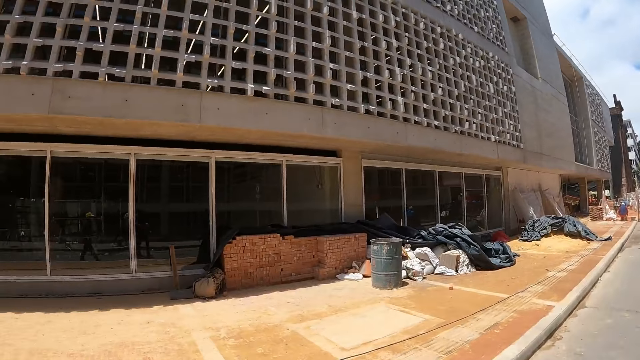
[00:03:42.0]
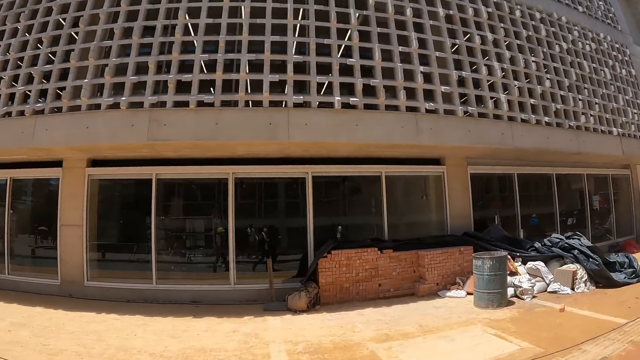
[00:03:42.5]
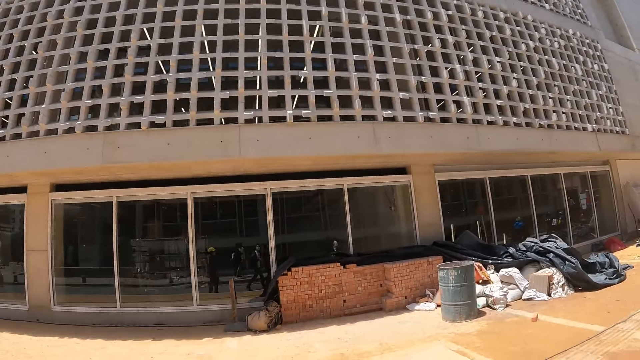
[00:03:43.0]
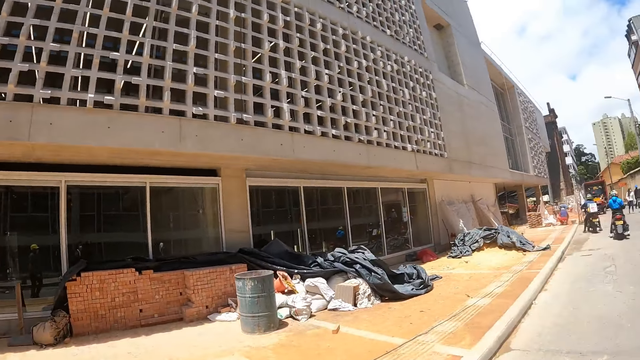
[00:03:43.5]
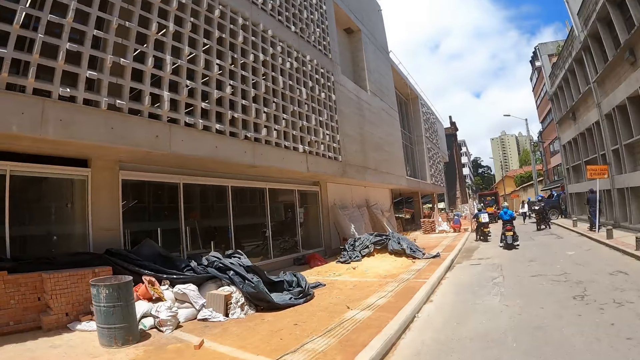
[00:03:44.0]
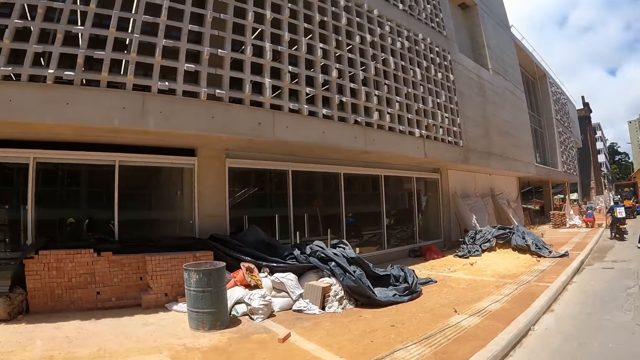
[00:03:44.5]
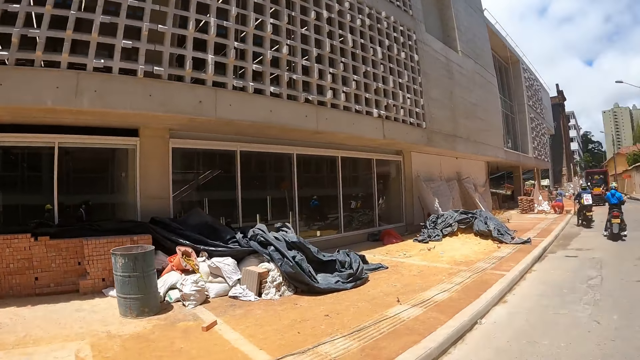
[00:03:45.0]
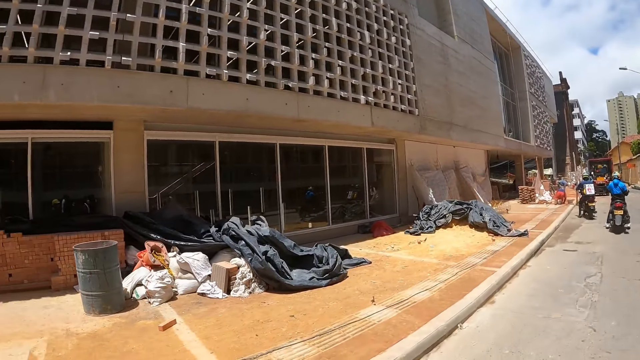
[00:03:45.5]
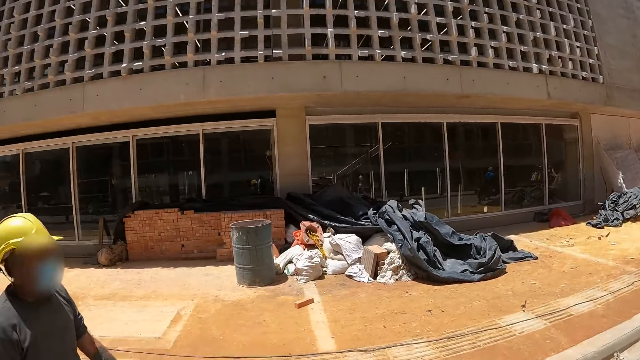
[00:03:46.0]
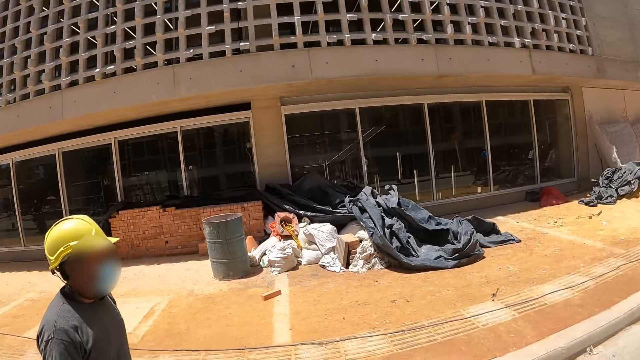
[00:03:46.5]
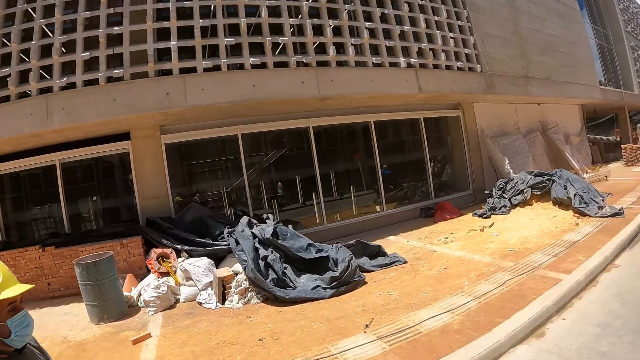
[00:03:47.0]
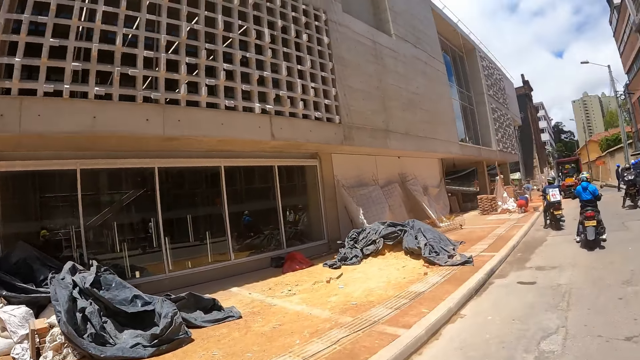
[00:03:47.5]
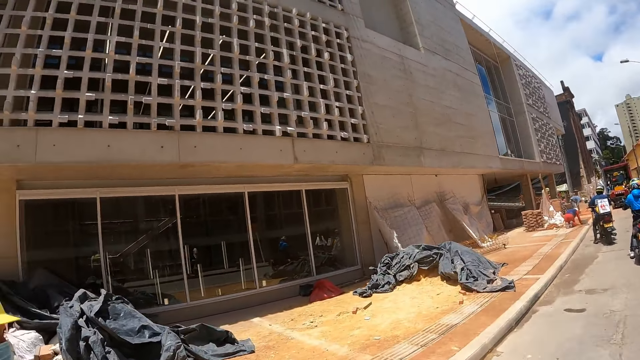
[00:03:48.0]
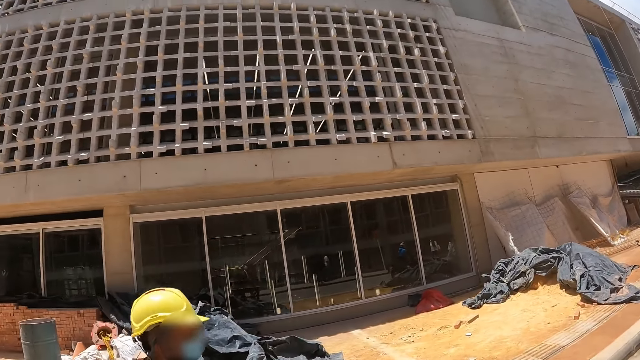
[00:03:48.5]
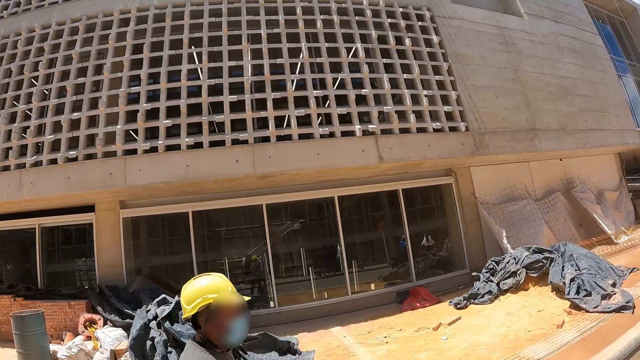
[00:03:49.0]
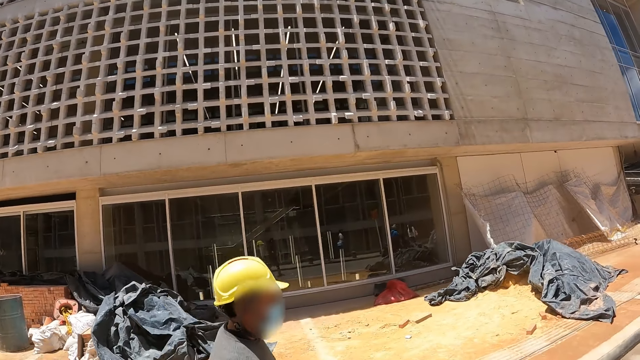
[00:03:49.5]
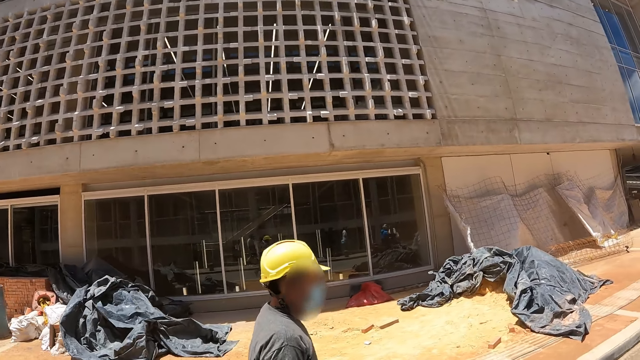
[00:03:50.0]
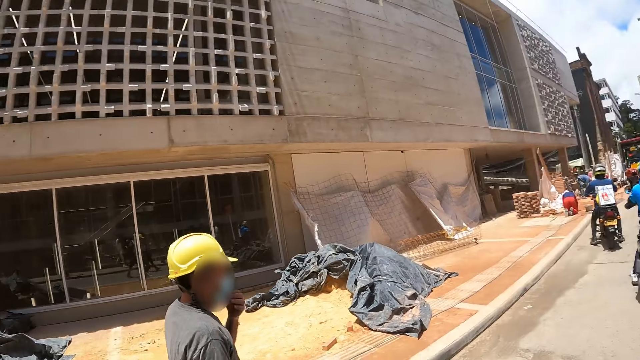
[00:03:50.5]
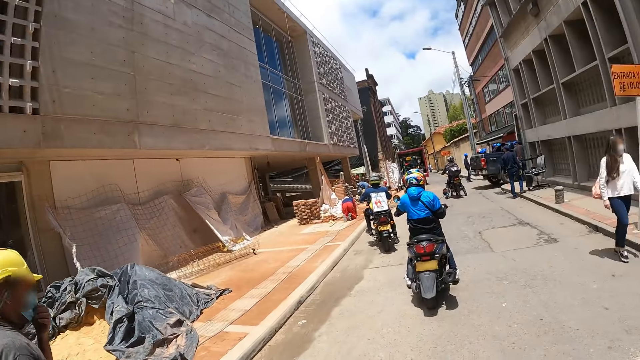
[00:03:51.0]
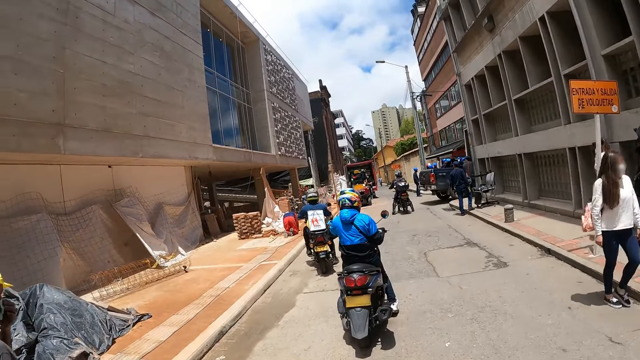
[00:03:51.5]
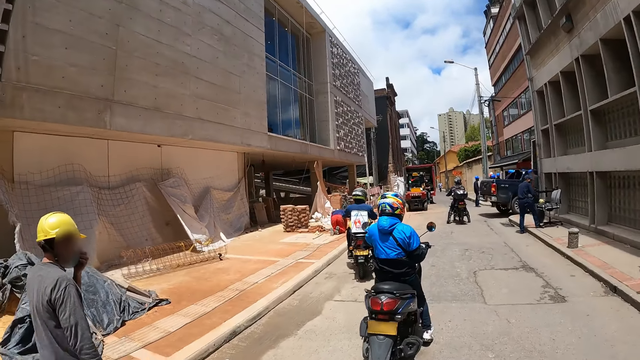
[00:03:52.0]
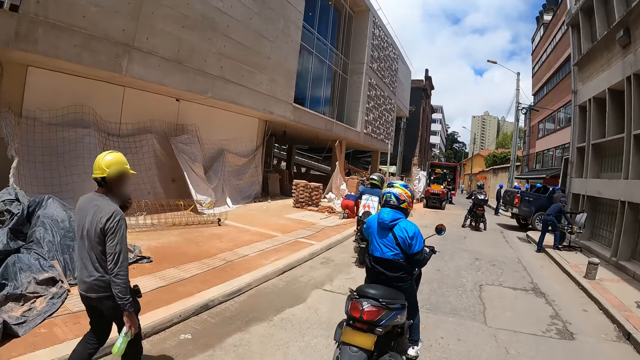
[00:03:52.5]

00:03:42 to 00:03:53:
The camera wearer turns around. They walk along.

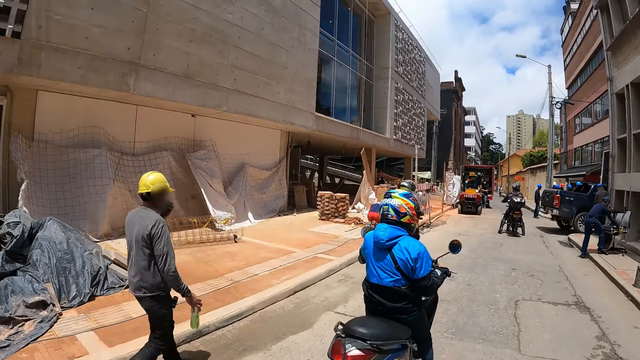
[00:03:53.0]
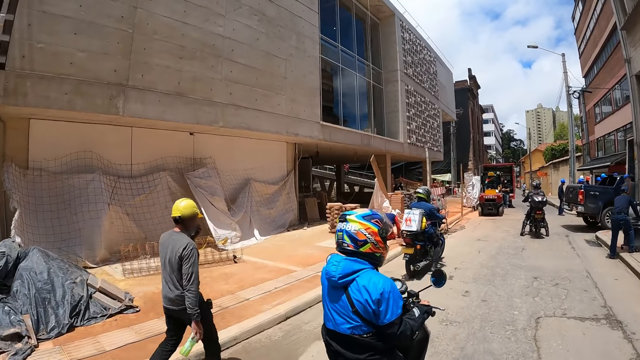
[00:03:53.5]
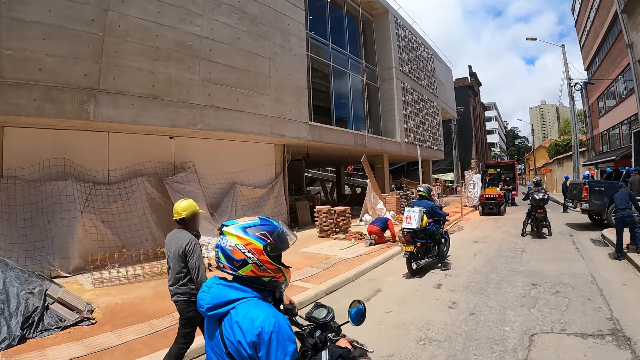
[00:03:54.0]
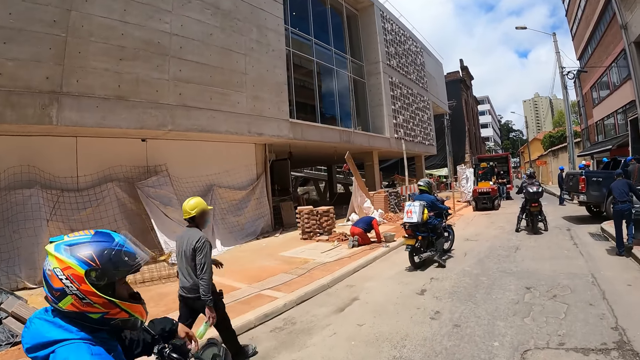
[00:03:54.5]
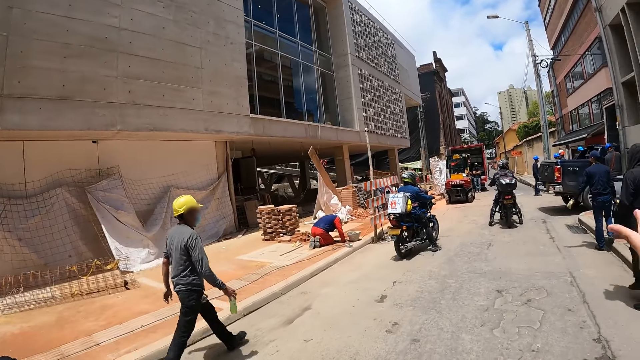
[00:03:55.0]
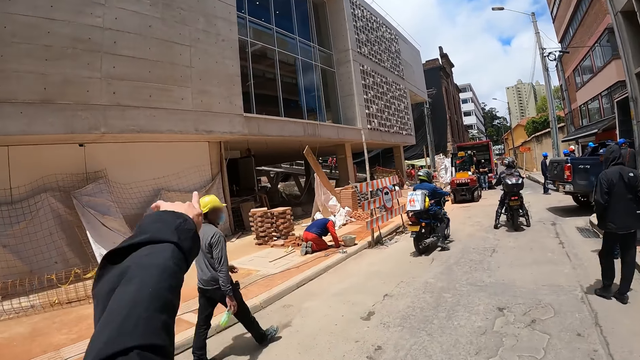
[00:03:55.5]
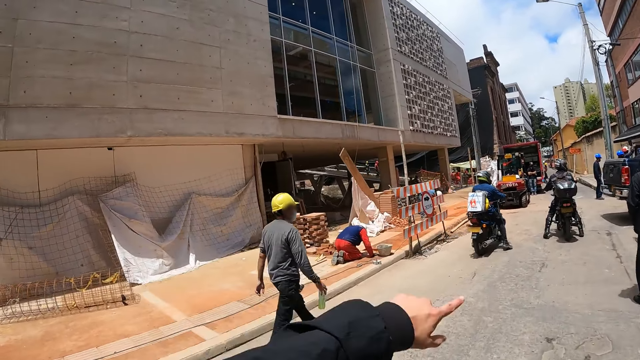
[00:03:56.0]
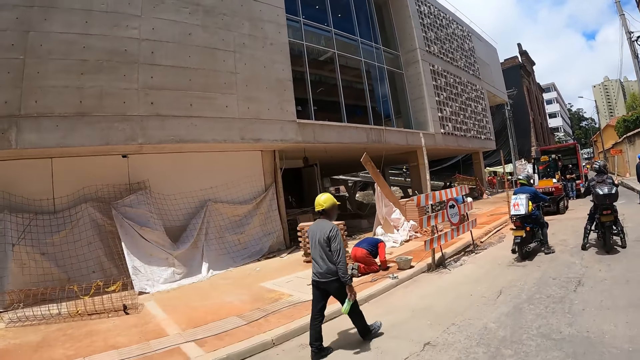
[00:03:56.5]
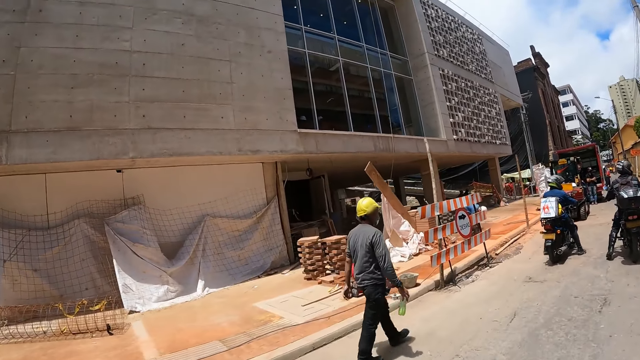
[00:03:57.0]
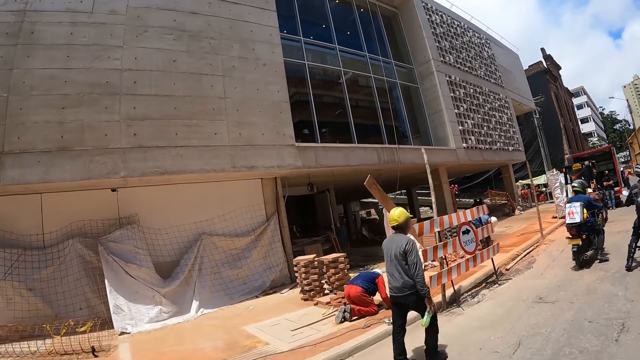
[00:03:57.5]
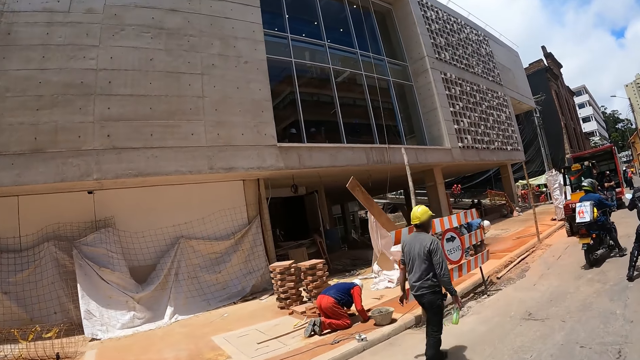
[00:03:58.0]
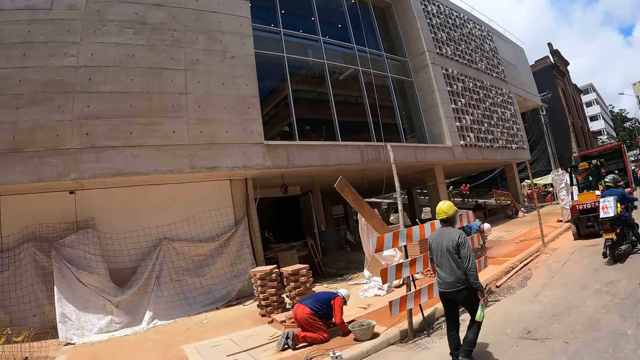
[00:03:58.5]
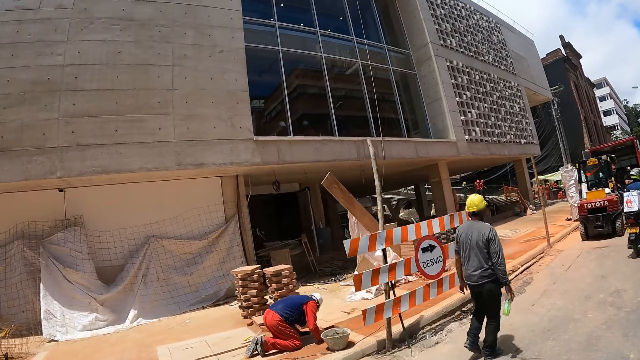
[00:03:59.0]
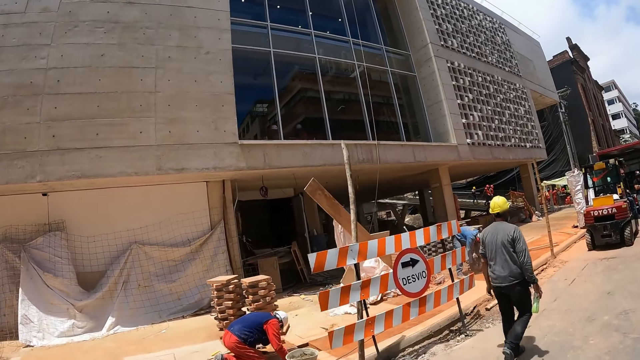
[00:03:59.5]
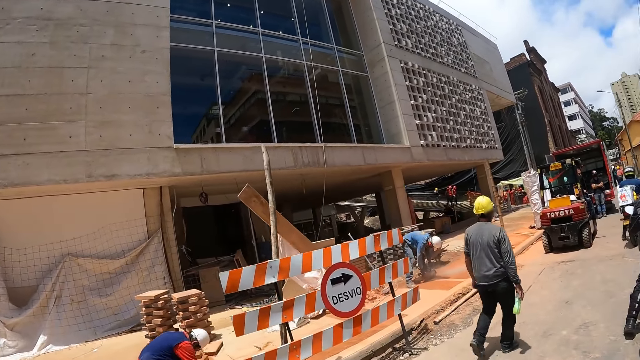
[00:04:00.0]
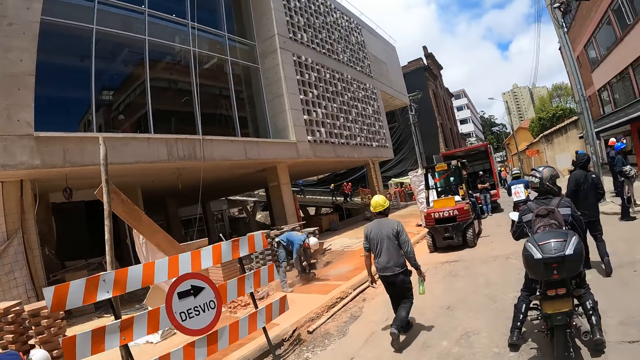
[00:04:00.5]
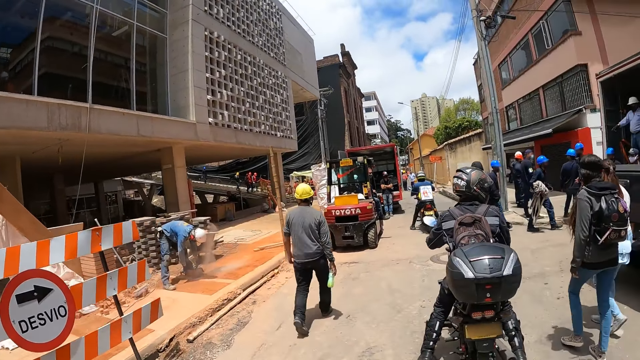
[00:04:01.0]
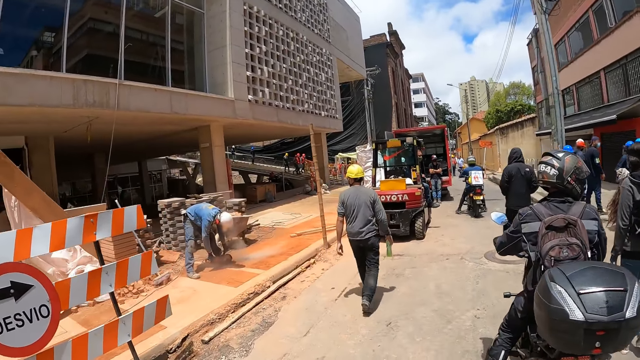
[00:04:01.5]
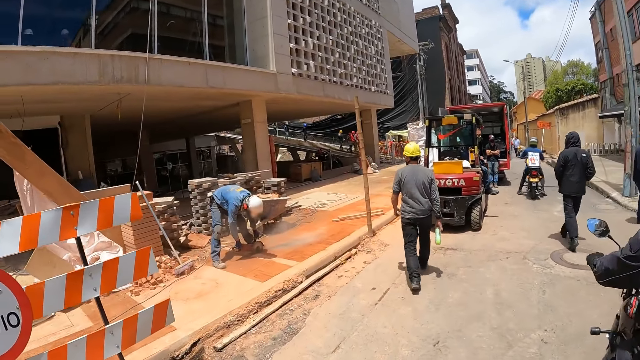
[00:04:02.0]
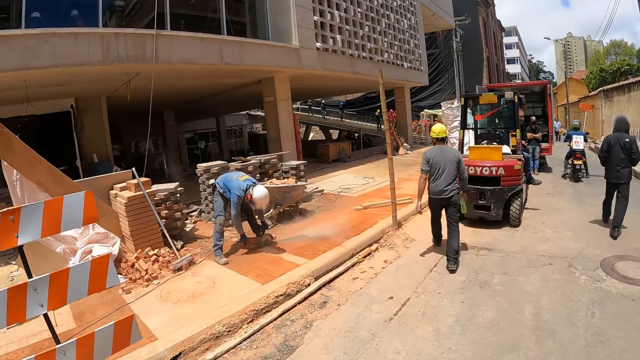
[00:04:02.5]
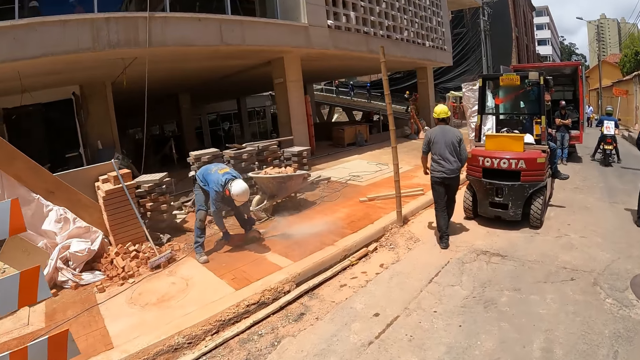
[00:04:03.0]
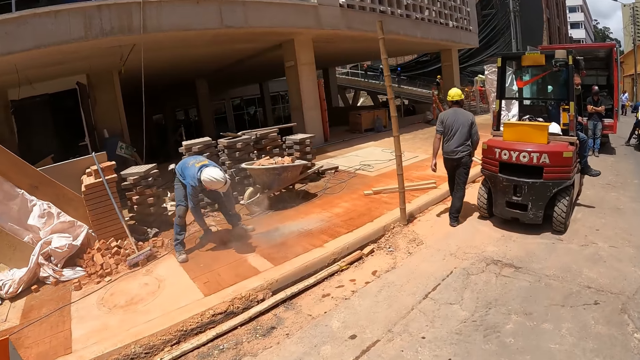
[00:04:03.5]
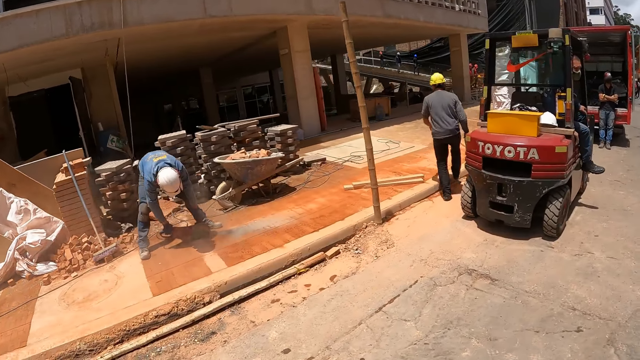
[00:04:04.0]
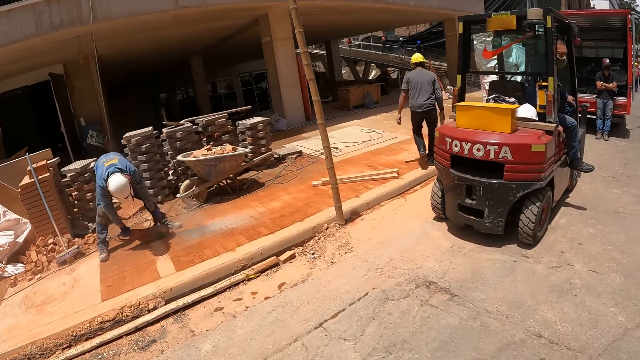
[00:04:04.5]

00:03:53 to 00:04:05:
The camera wearer points out with the left hand. They walk across a street and interact with a person.
